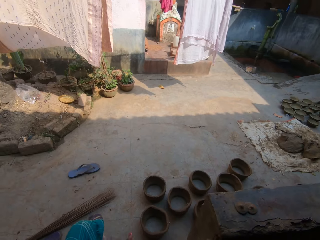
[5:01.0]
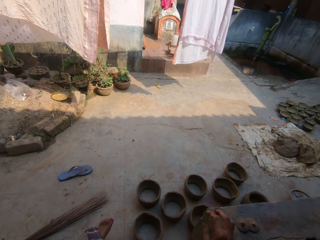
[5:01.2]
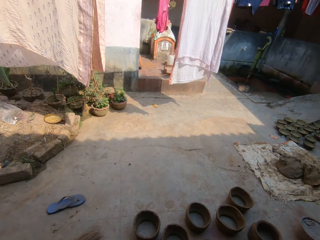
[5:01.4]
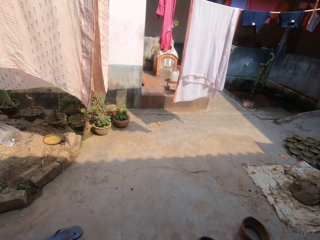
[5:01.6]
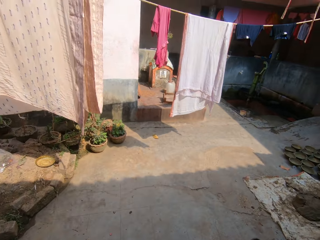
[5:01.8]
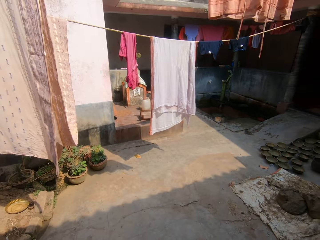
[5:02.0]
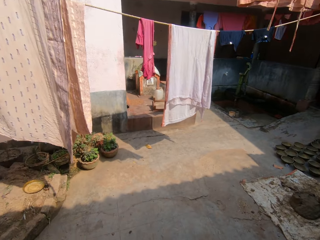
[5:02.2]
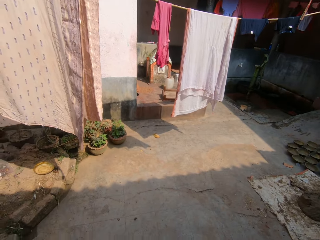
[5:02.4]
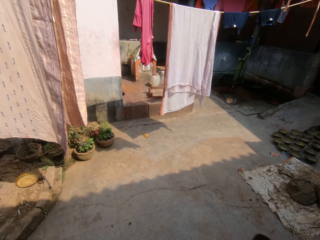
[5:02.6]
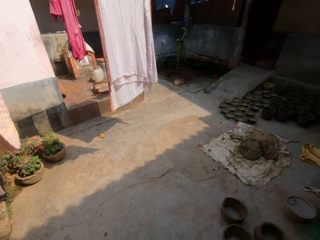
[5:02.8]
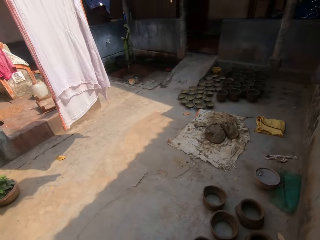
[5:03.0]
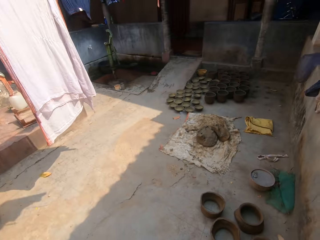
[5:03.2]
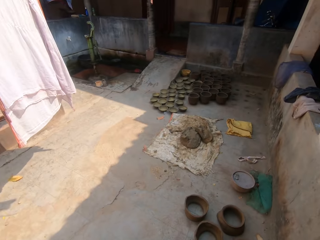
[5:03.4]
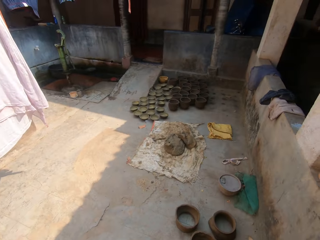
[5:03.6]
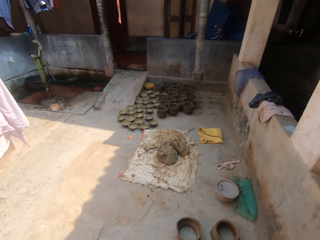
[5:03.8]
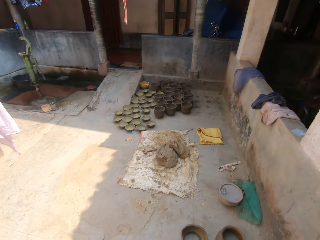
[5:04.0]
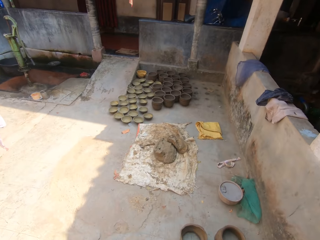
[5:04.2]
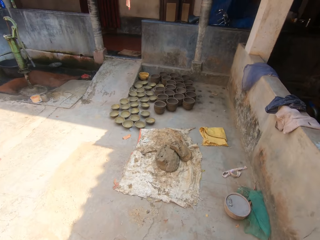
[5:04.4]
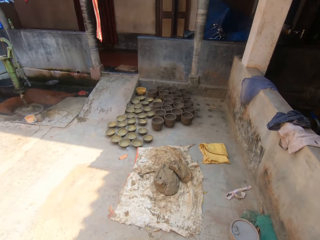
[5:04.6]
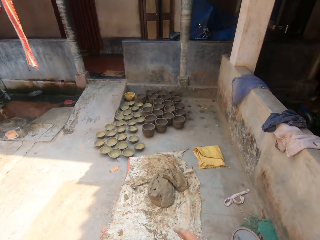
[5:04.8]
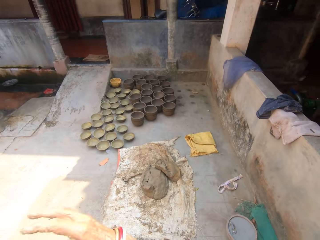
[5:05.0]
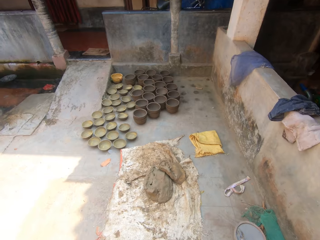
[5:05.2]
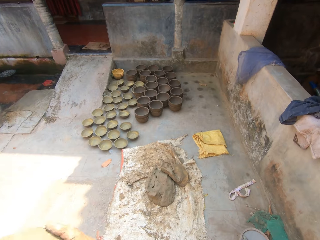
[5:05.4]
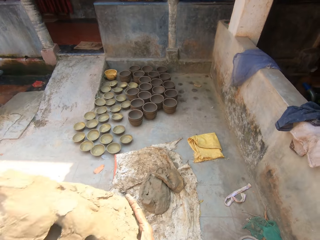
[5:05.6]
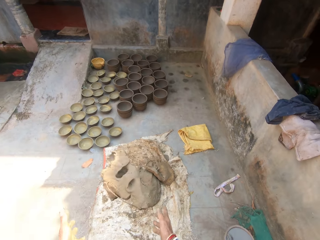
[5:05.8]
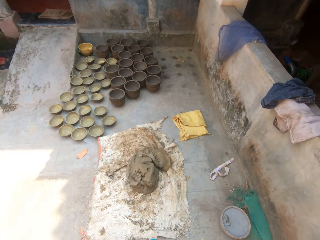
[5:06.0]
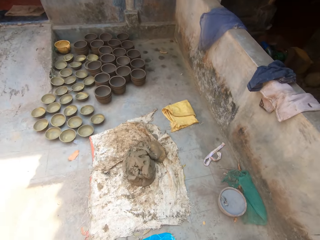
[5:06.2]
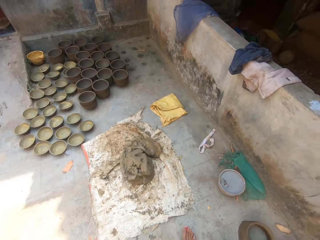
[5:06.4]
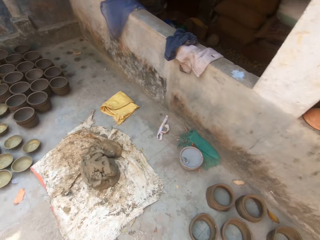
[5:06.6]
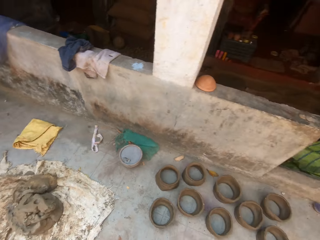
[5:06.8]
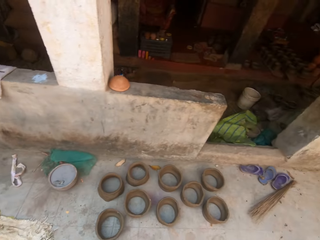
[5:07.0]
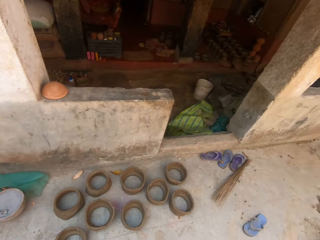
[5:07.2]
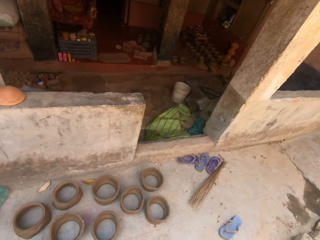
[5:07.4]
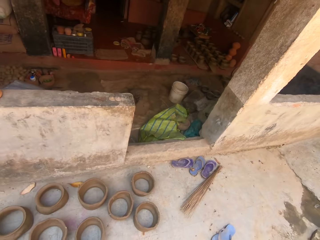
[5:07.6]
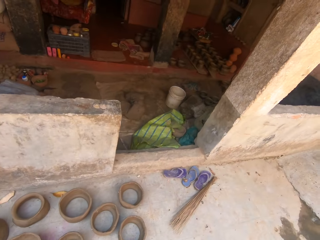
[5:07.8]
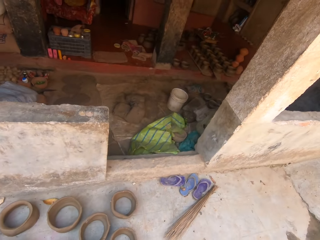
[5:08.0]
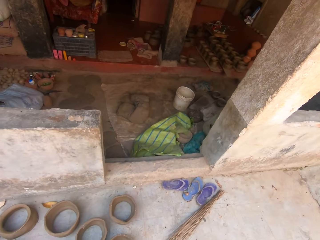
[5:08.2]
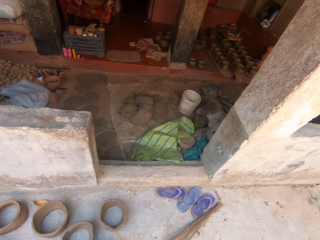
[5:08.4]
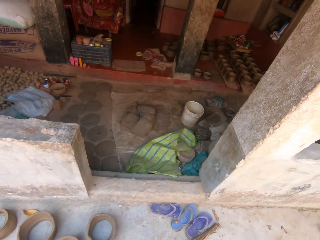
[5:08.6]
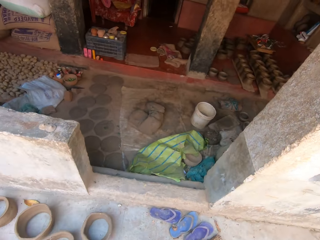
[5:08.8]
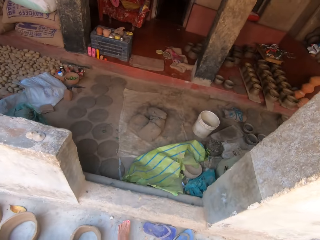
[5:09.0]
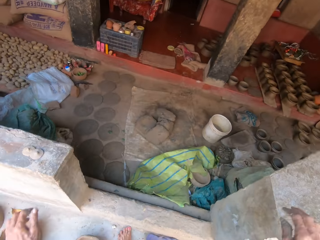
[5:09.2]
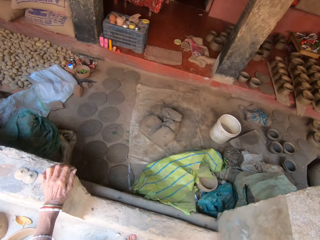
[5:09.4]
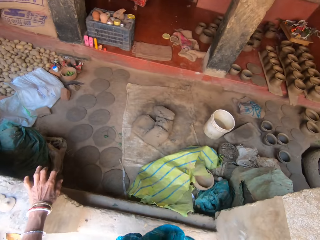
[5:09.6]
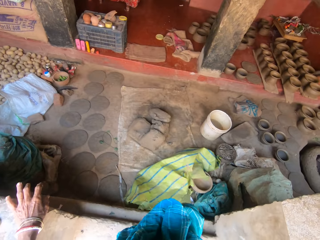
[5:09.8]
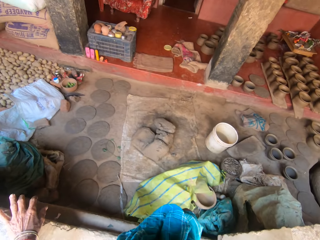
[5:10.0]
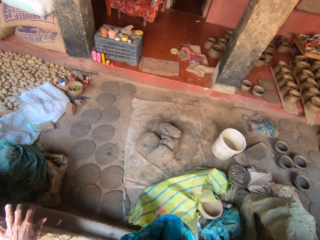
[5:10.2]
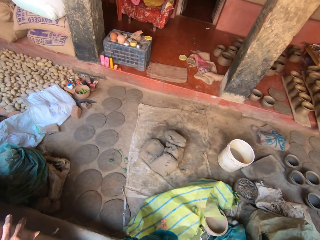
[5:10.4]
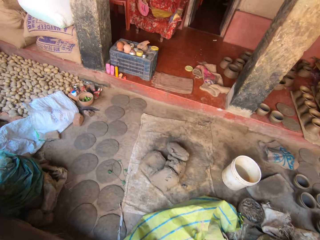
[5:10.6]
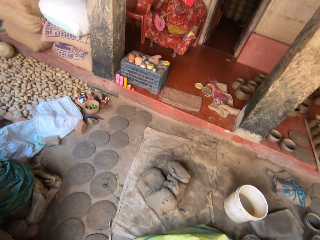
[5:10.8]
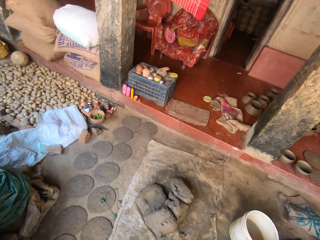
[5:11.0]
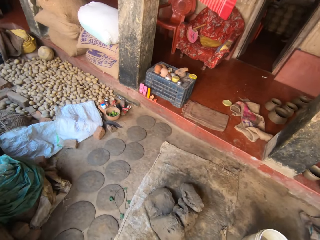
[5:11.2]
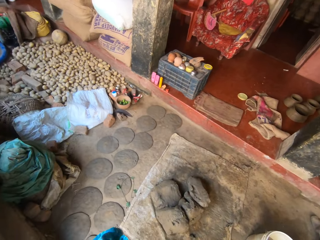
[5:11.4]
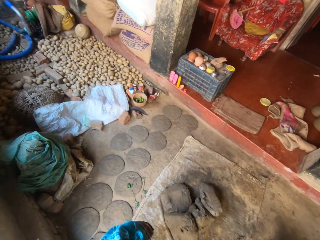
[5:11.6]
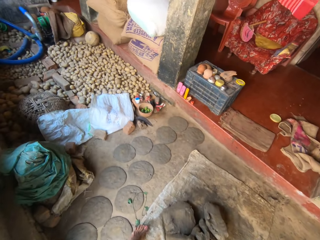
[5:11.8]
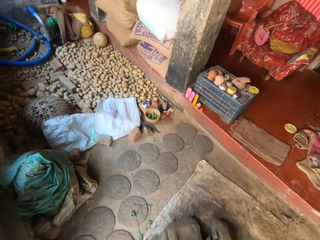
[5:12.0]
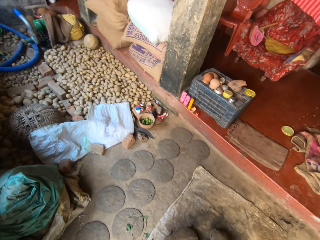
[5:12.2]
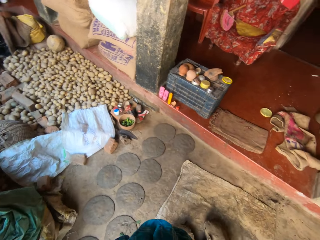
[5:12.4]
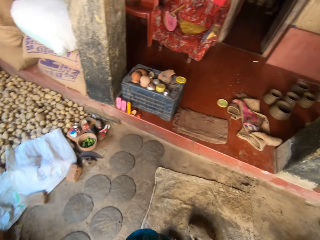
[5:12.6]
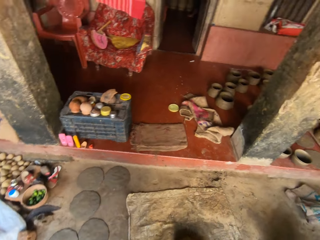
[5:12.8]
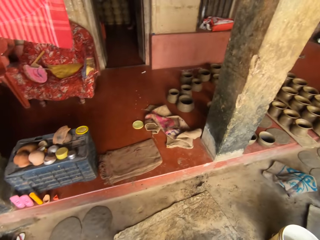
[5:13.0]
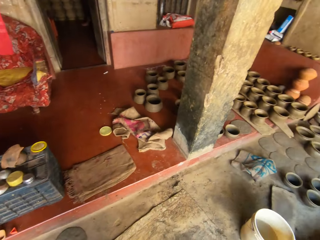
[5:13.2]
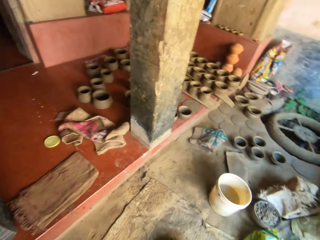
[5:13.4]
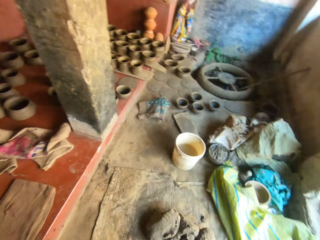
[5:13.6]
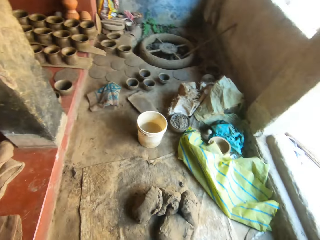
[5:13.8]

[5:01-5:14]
The camera wearer turns right. They walk forward. They throw the clay on the sack. They turn back. They walk to the balcony. They turn left. They walk forward. They hold the wall with the left hand. They turn around.

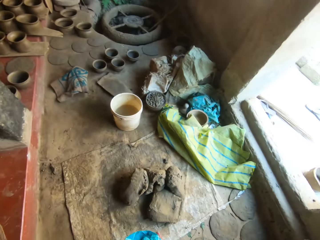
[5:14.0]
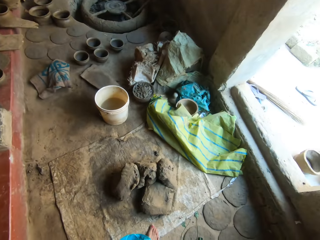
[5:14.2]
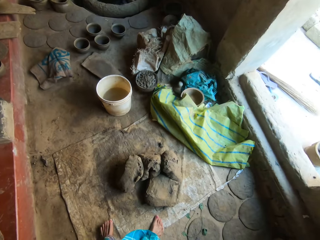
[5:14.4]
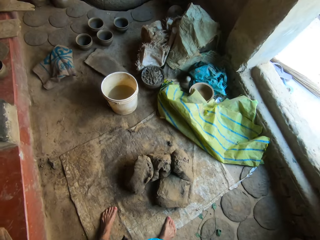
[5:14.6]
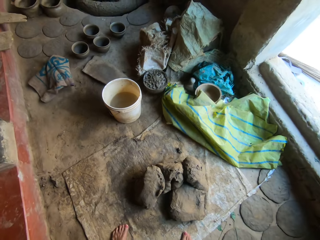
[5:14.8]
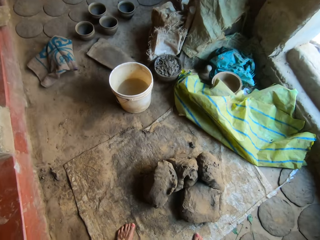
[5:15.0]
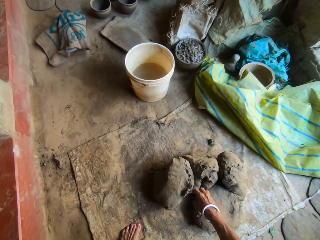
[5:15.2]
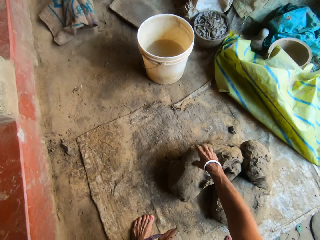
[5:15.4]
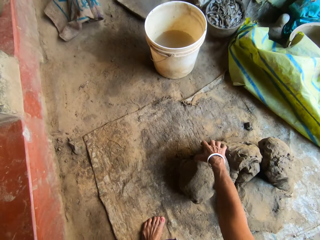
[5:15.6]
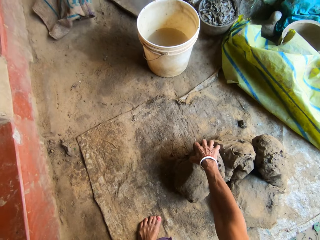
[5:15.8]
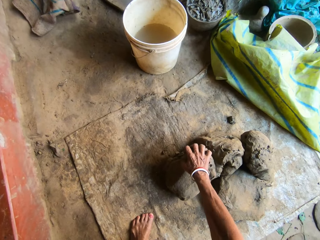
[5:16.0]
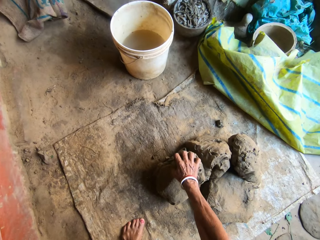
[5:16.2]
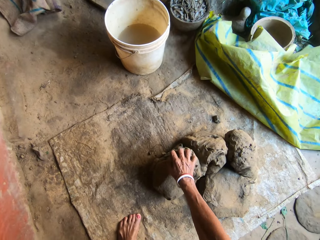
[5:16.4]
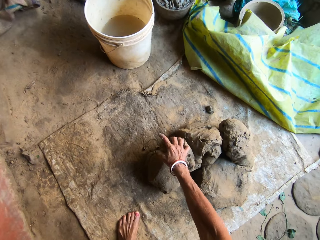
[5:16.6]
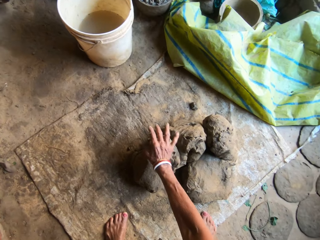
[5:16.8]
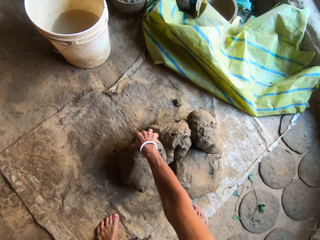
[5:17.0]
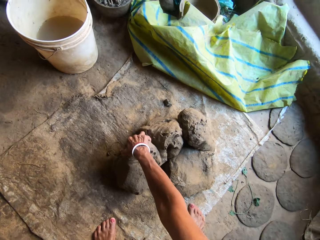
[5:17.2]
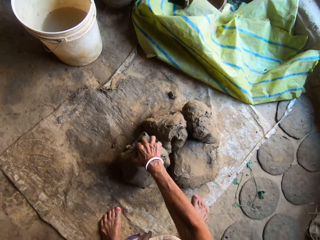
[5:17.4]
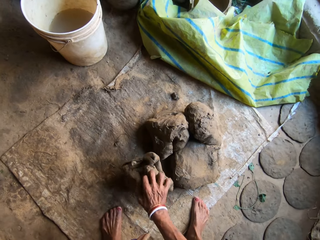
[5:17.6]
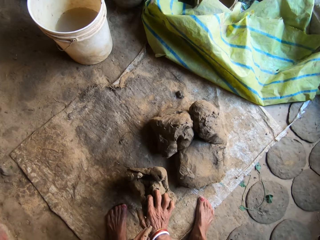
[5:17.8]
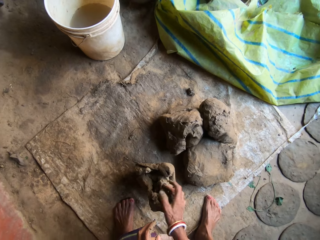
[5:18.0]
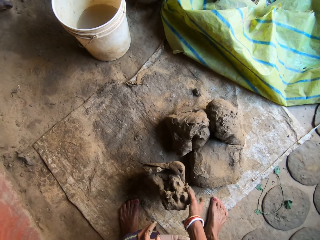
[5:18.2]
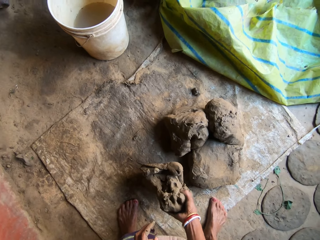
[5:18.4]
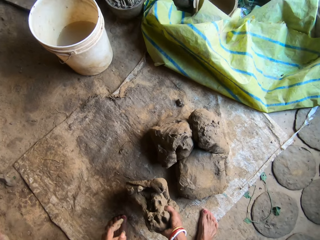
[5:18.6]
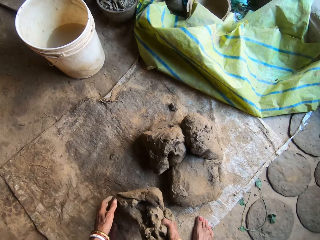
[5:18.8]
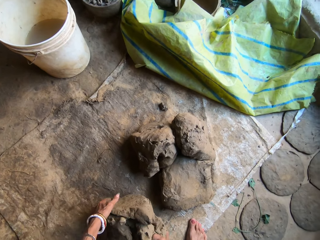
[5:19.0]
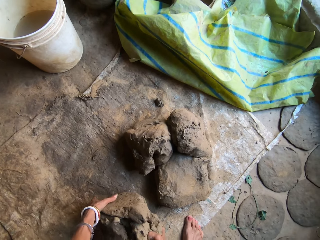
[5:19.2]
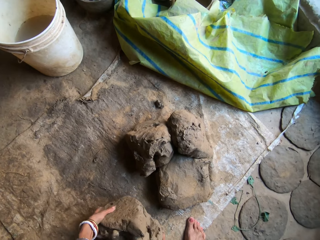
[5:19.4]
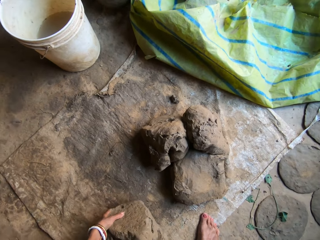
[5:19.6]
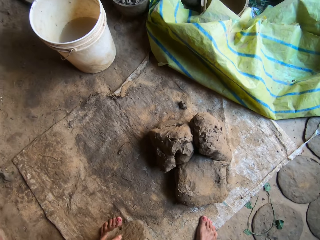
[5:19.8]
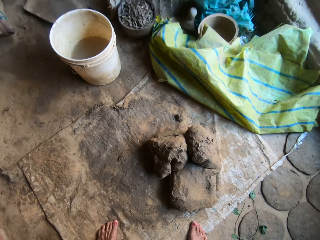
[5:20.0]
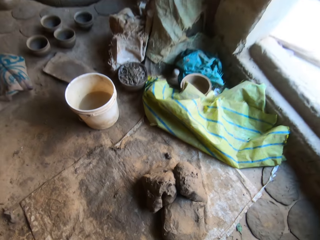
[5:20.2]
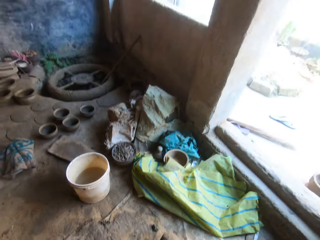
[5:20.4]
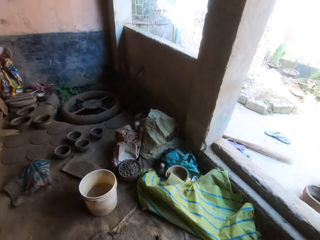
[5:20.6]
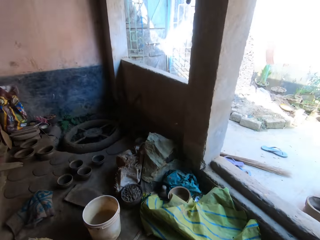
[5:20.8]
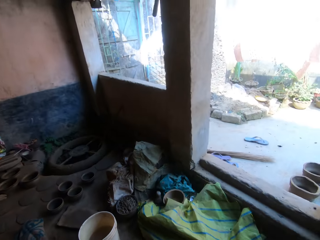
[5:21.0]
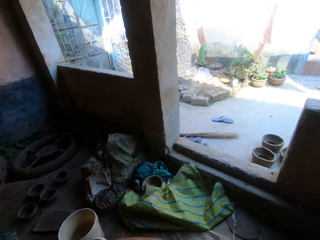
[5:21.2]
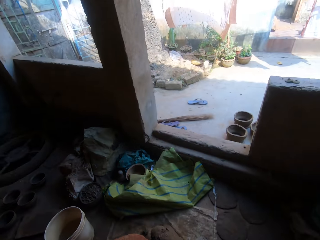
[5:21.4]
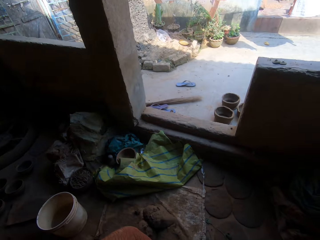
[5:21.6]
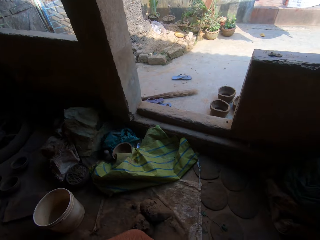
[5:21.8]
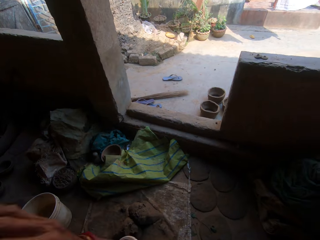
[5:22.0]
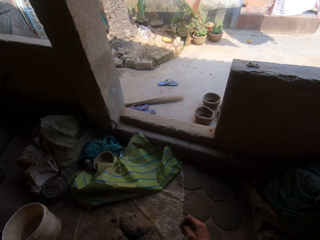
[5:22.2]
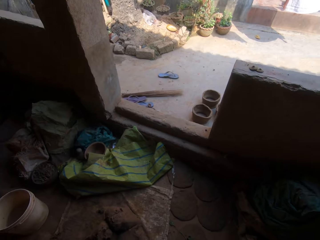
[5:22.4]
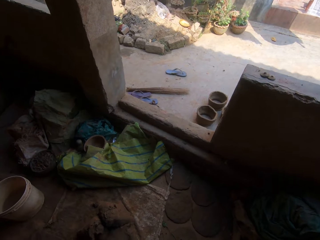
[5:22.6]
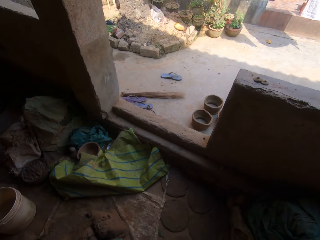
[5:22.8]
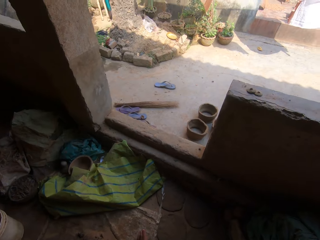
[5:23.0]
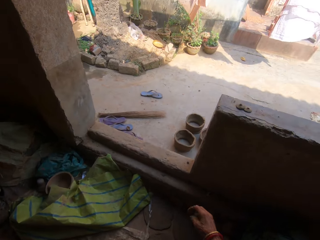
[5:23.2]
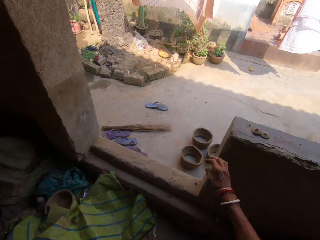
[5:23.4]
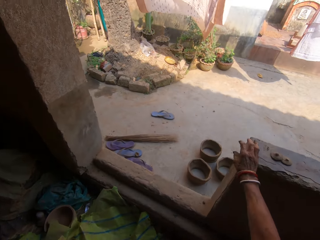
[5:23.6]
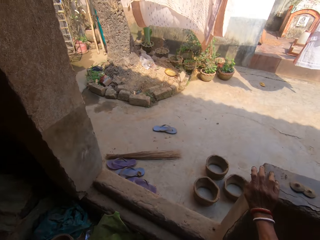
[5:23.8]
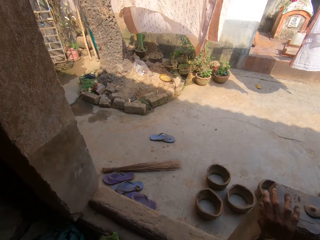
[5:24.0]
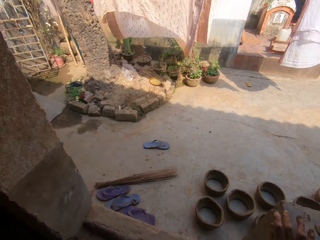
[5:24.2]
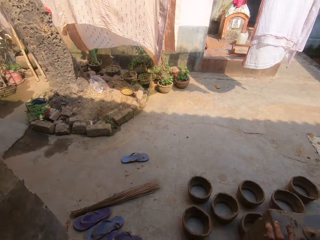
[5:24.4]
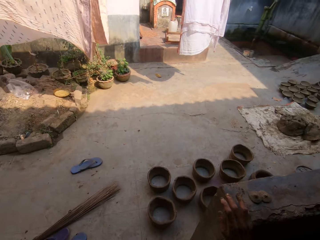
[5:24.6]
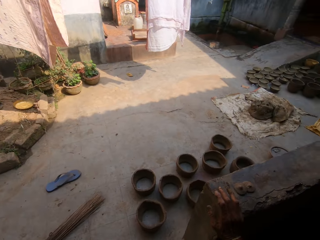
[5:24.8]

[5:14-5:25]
The camera wearer picks clay from the floor. They pull the clay. They lift up the clay. They turn right. They carry soil outside. They walk forward.
